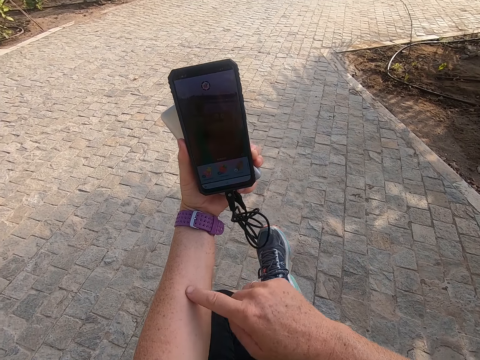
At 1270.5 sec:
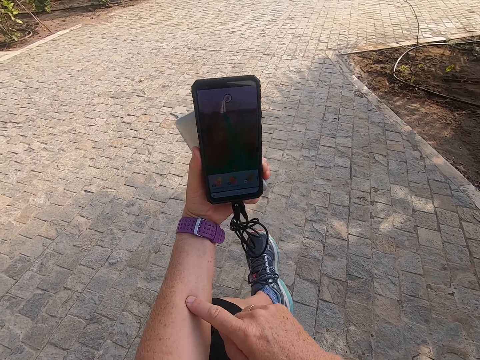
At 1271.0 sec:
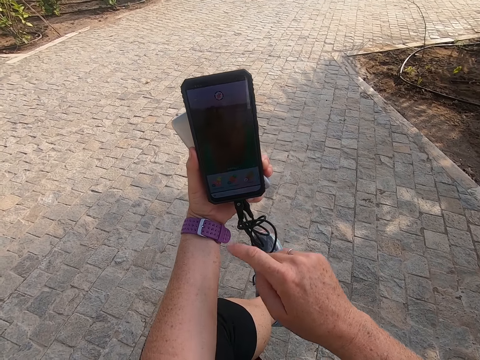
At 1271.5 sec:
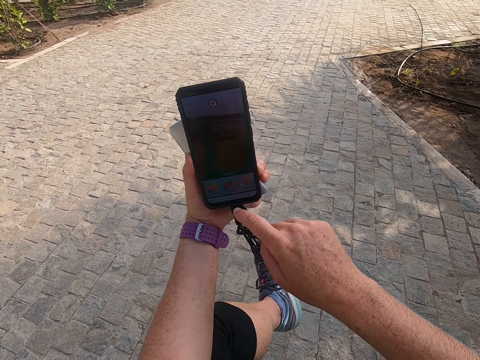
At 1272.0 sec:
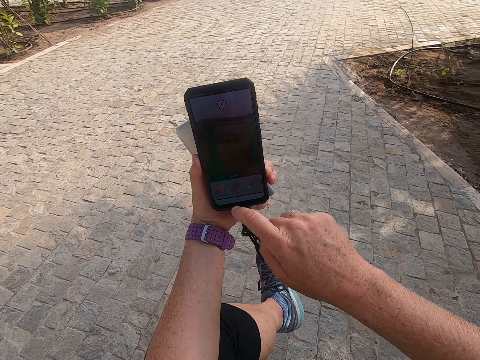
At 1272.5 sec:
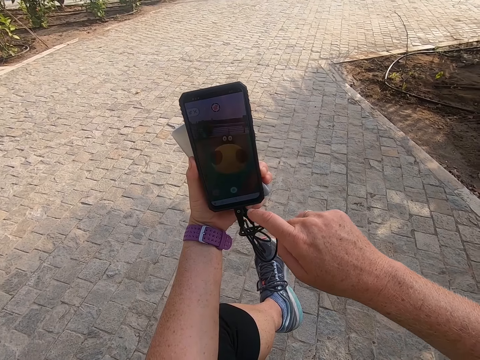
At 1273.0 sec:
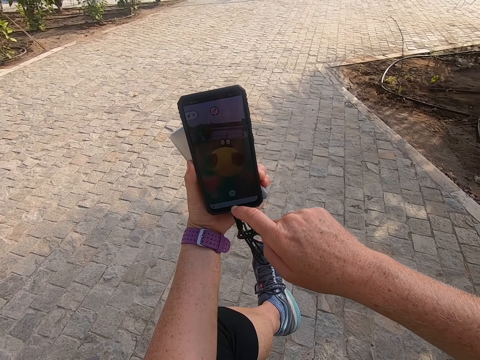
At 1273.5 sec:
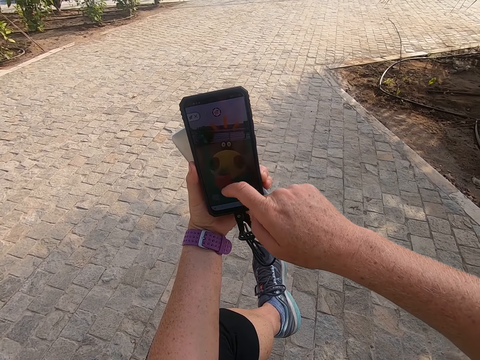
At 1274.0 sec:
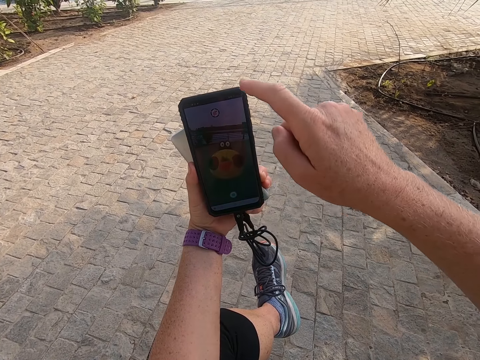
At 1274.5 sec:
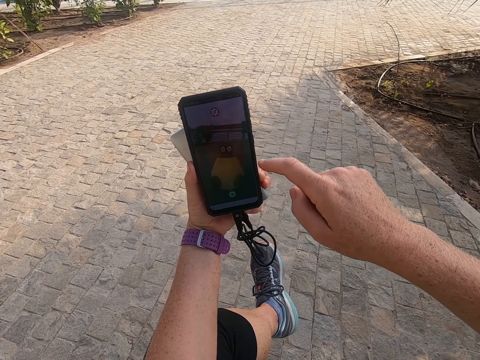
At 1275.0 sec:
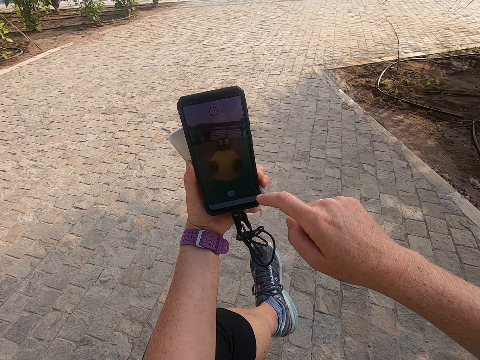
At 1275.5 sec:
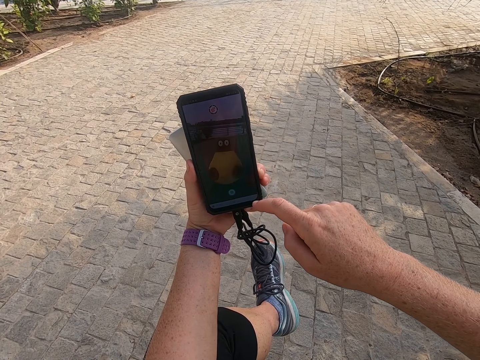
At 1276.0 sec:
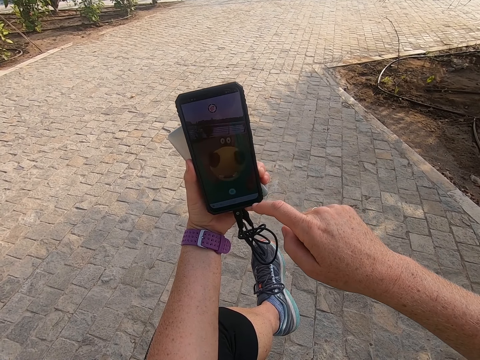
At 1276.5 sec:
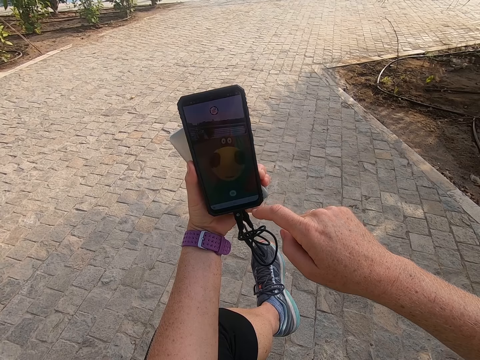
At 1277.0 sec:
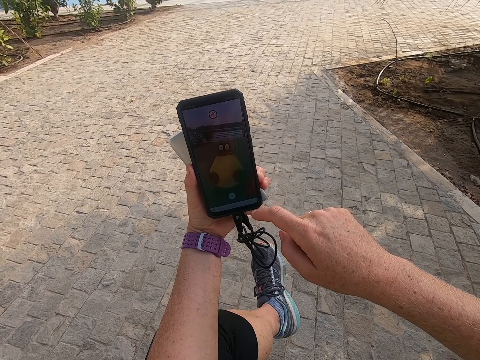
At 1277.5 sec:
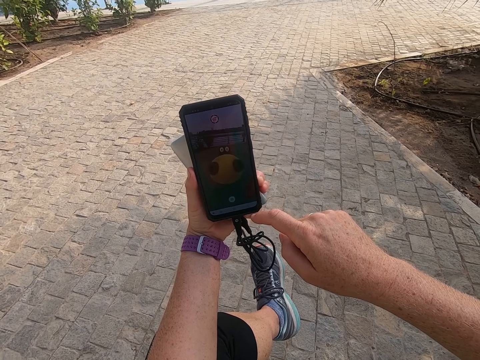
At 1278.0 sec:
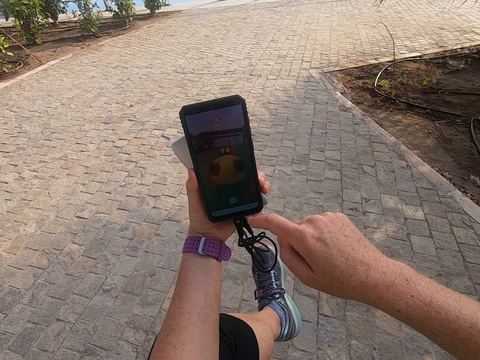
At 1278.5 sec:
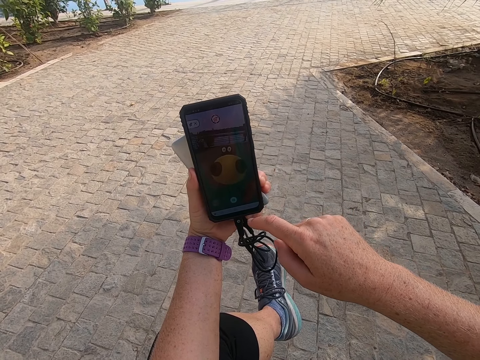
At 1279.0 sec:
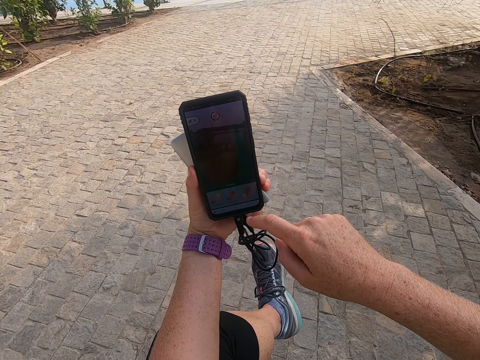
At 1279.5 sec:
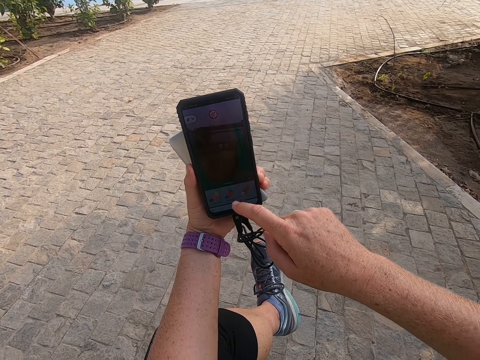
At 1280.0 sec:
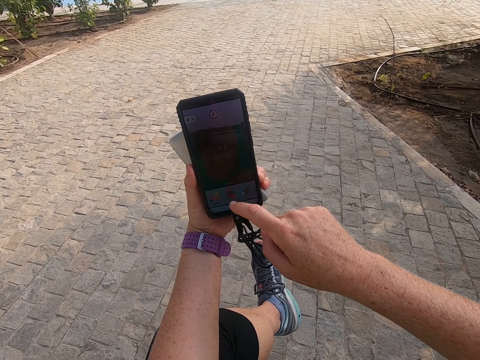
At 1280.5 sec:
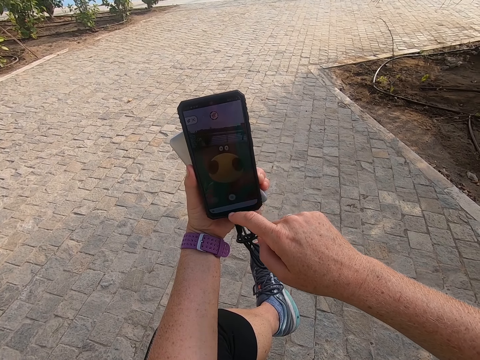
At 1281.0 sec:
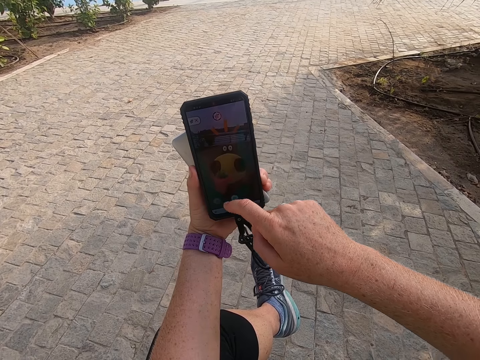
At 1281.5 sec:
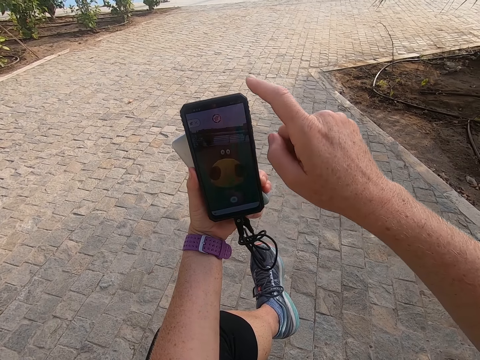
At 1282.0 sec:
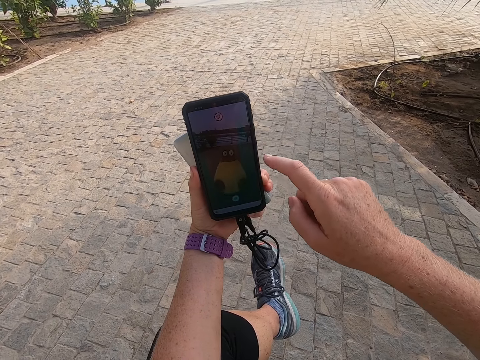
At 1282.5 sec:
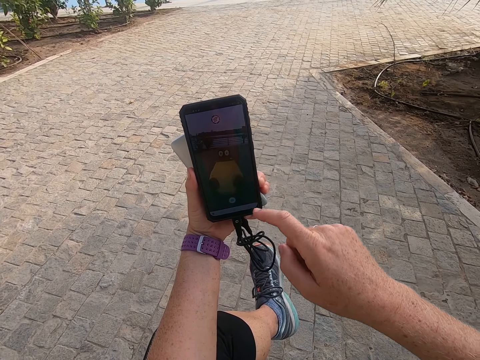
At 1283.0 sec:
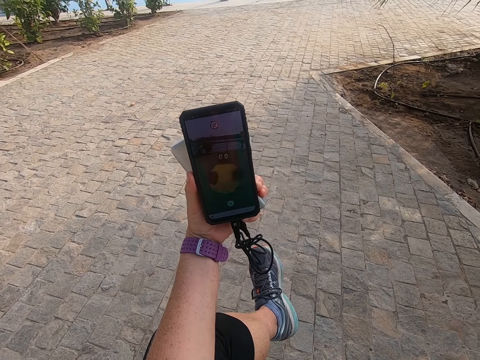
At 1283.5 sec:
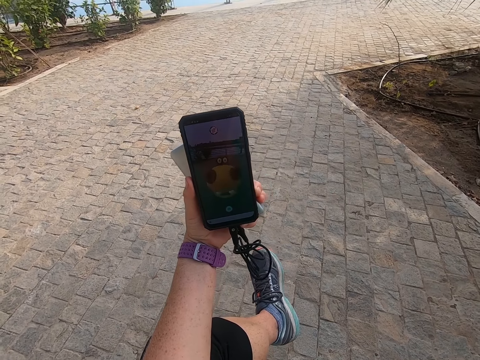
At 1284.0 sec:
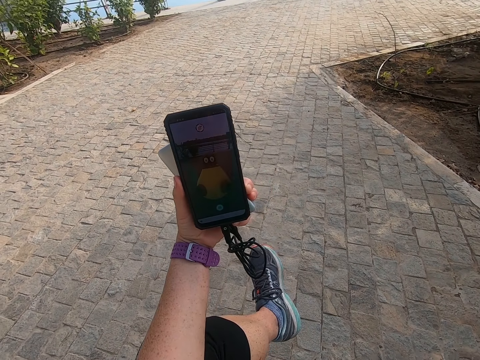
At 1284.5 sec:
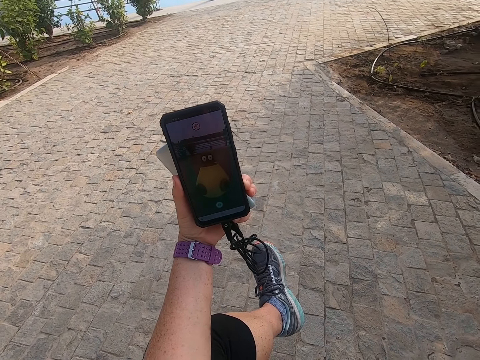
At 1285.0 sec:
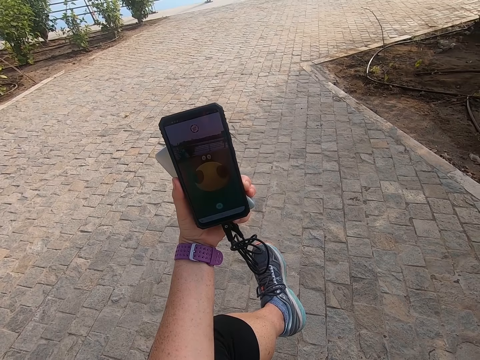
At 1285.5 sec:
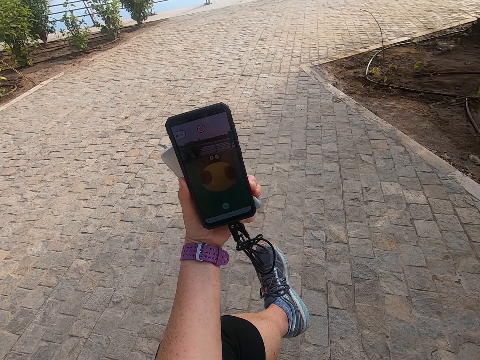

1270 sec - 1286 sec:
The camera wearer looks at the phone. They hold the left hand. They scroll the phone. They touch the phone. They look at the phone. They scroll the phone. They touch the phone. They look at the phone. They take a selfie.

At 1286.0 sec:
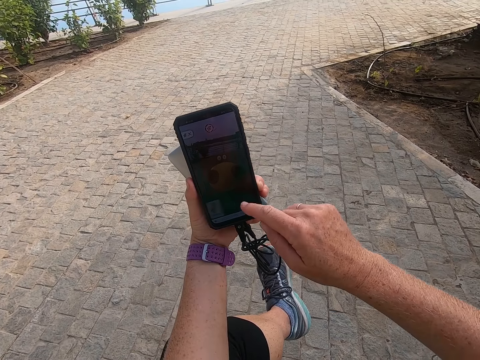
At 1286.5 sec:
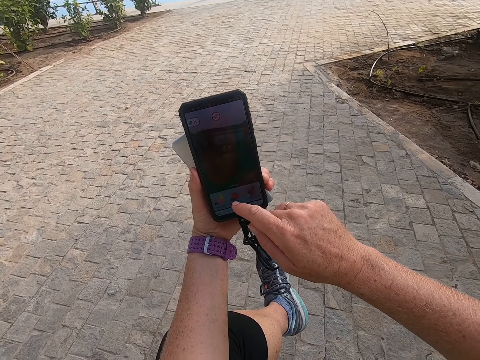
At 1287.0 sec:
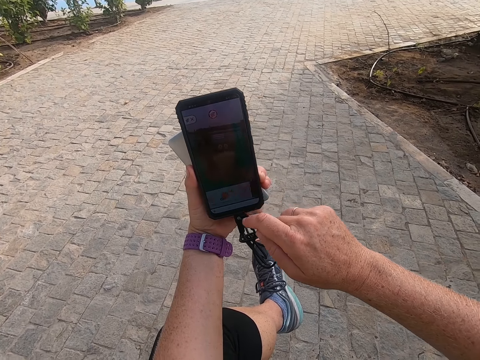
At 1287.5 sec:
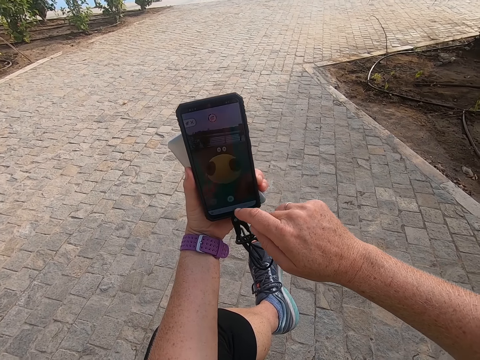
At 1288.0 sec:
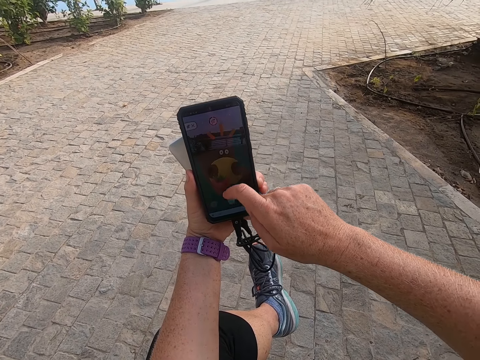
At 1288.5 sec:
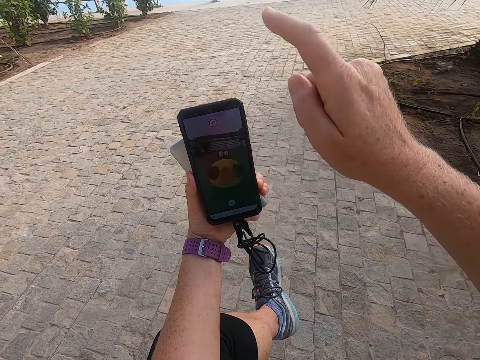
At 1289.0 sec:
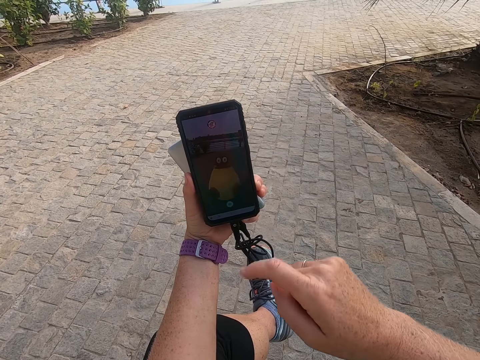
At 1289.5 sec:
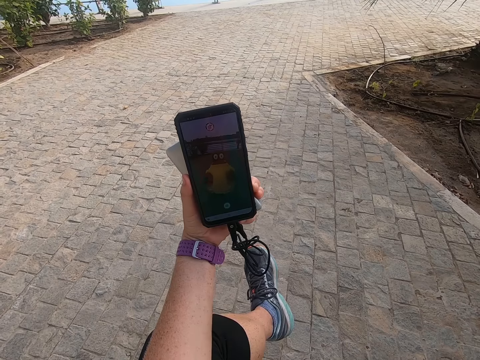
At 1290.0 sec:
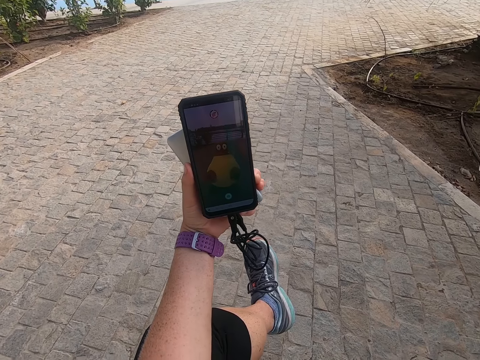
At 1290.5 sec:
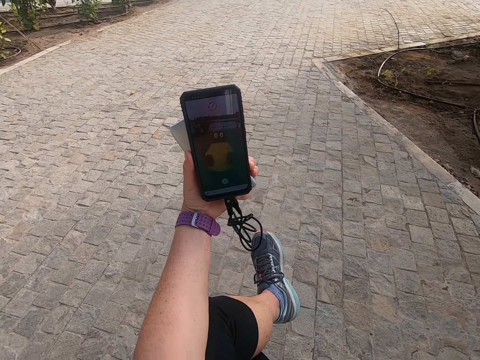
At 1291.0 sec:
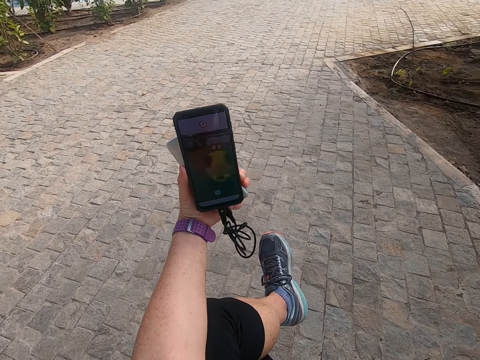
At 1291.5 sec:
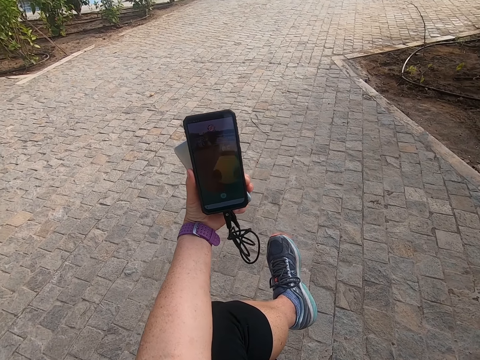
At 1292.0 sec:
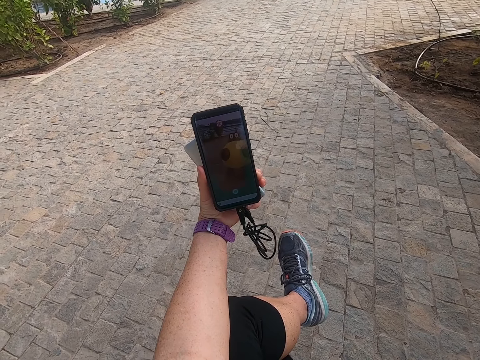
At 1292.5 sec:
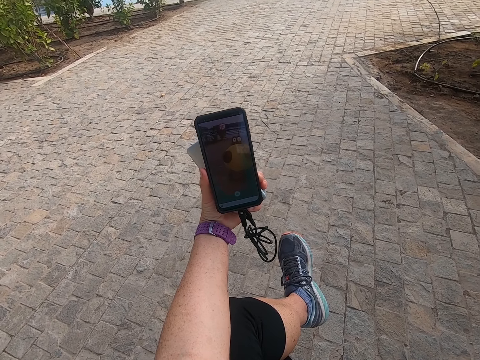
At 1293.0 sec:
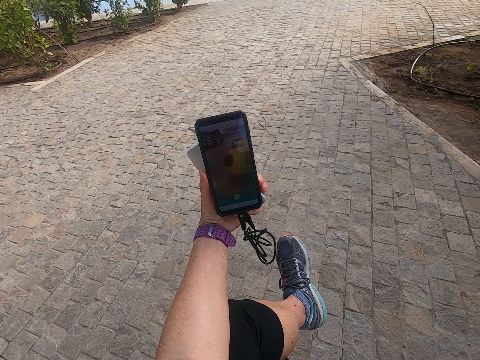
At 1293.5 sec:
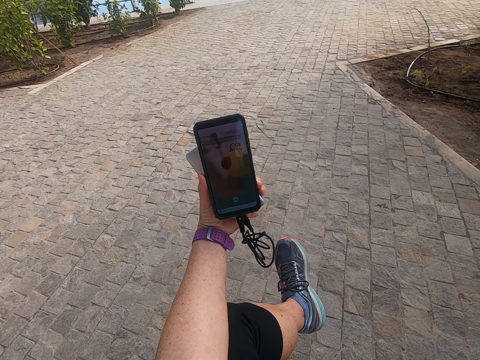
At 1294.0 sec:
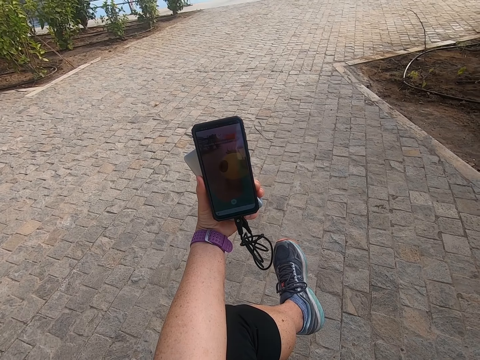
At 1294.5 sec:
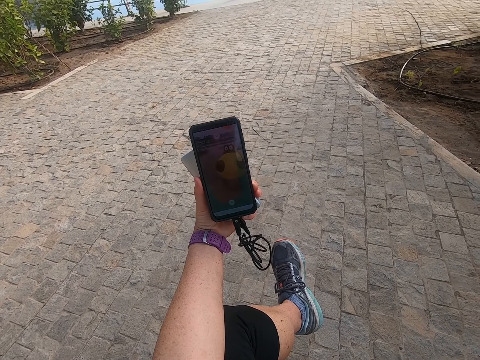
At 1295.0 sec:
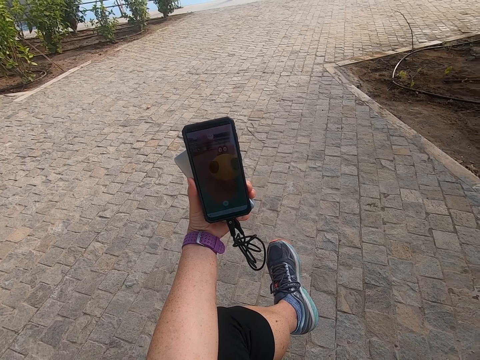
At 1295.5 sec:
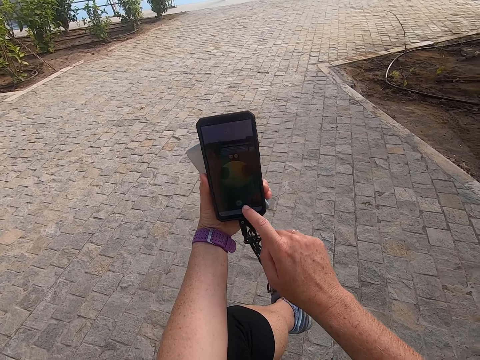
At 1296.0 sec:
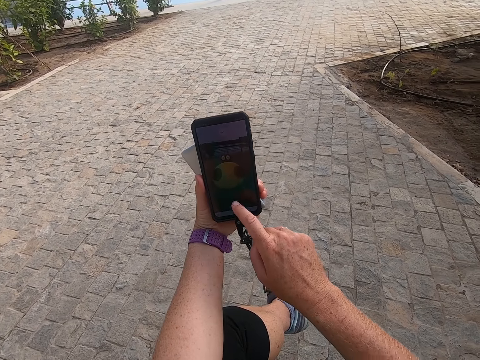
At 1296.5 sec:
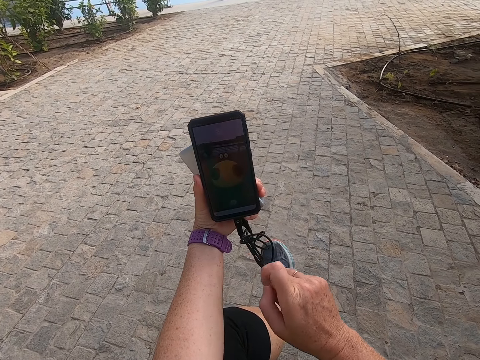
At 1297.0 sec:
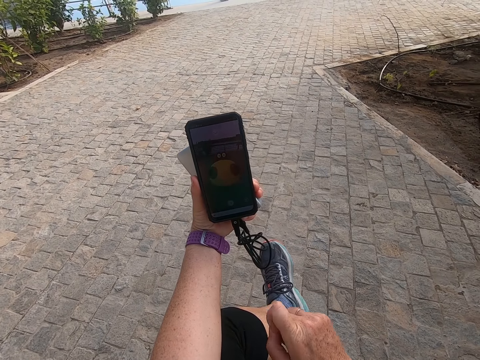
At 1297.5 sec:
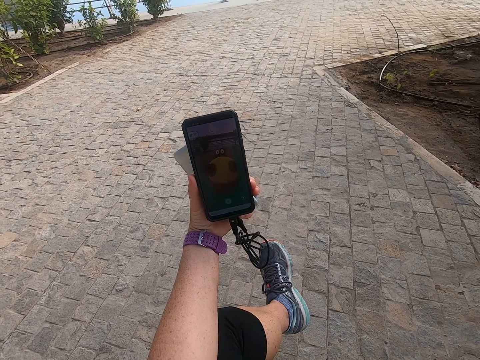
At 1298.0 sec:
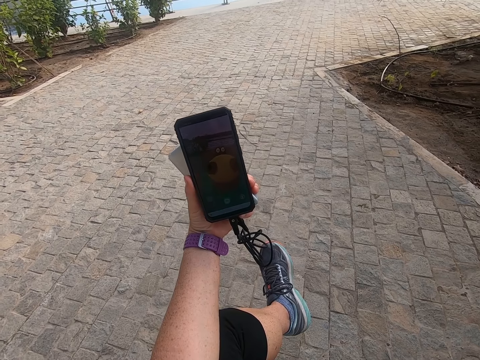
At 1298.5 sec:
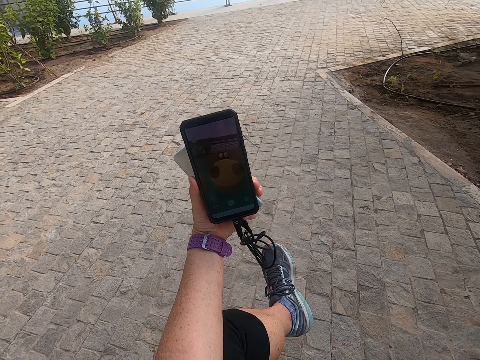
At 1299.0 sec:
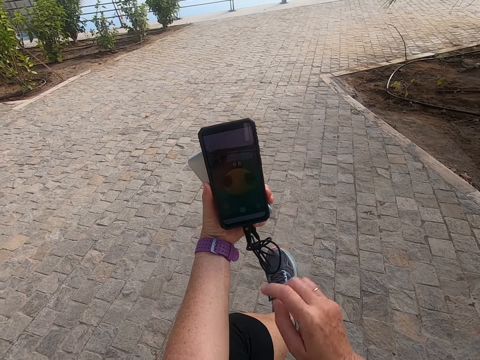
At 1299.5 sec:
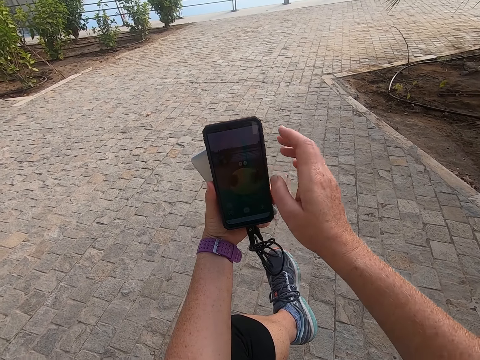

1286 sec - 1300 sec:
The camera wearer scrolls the phone. They touch the phone. They take a selfie. They look at the phone. They scroll the phone. They touch the phone. They take a selfie.
